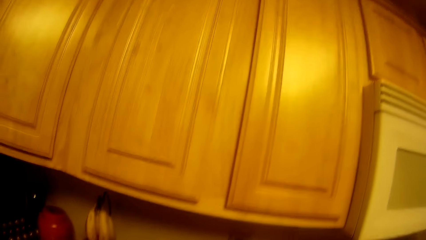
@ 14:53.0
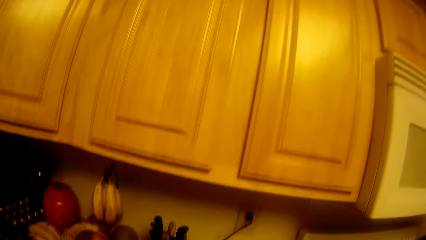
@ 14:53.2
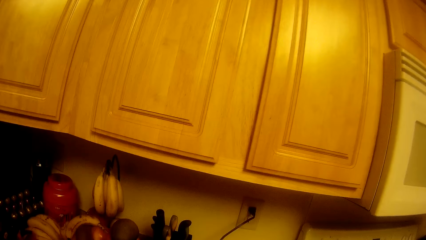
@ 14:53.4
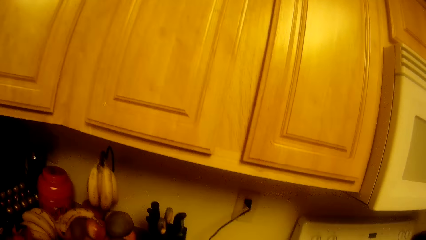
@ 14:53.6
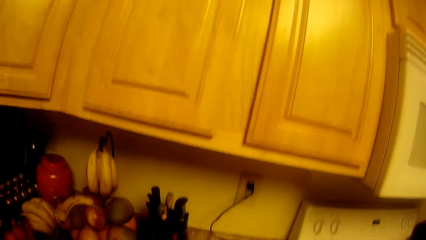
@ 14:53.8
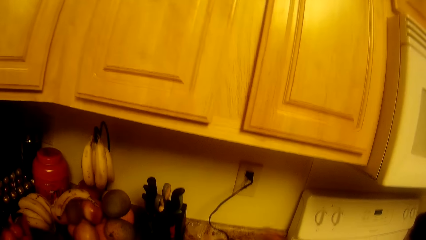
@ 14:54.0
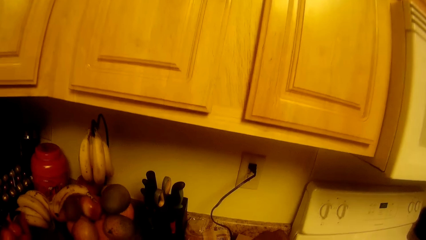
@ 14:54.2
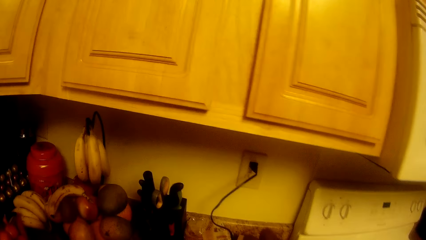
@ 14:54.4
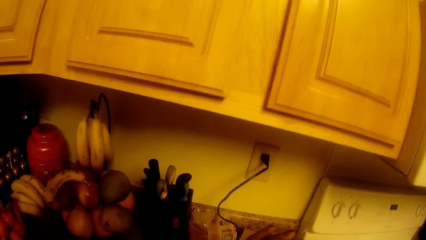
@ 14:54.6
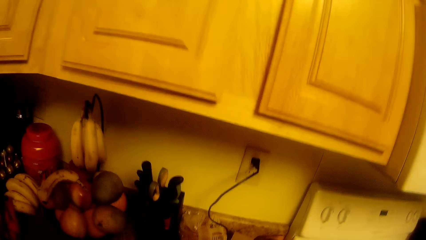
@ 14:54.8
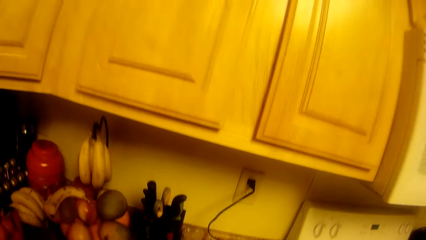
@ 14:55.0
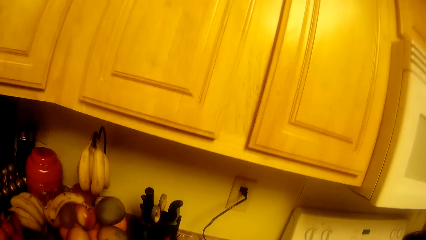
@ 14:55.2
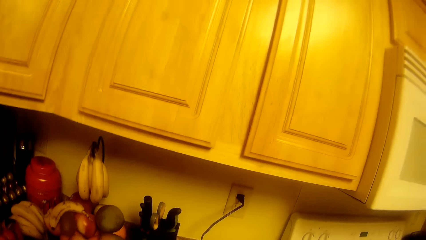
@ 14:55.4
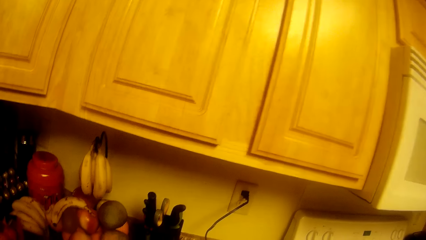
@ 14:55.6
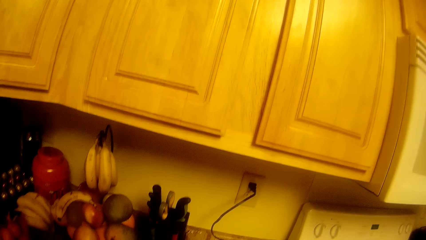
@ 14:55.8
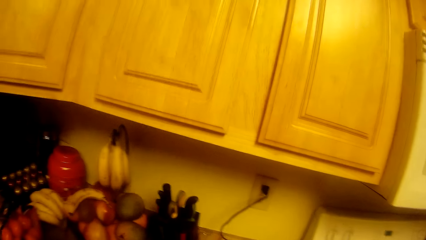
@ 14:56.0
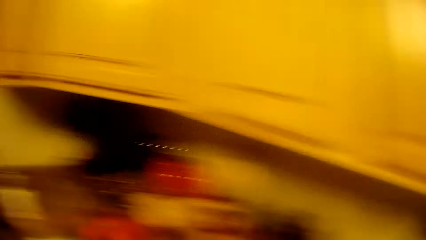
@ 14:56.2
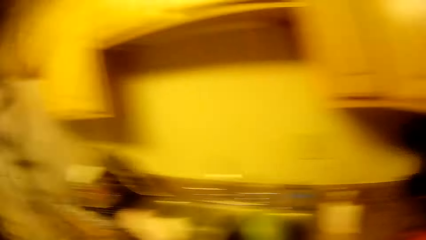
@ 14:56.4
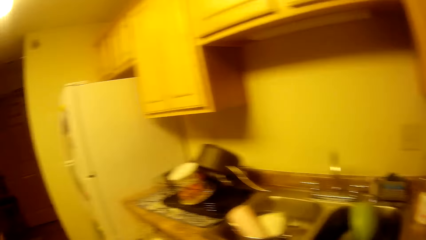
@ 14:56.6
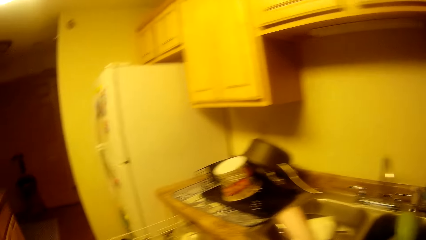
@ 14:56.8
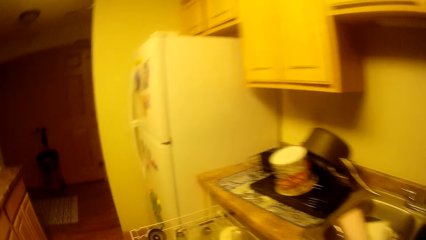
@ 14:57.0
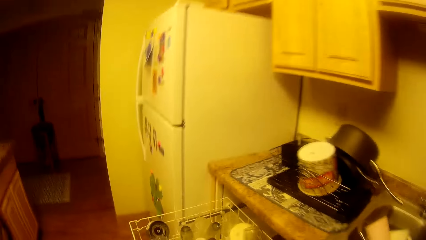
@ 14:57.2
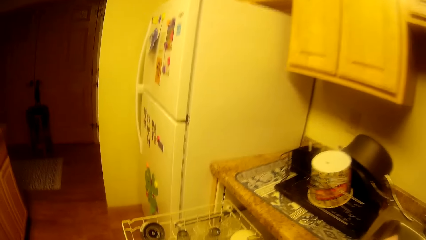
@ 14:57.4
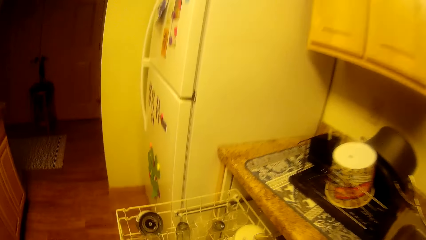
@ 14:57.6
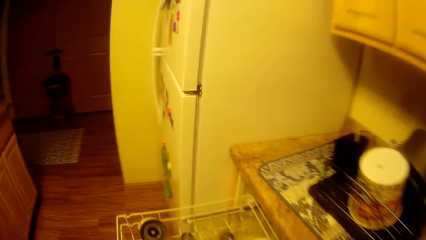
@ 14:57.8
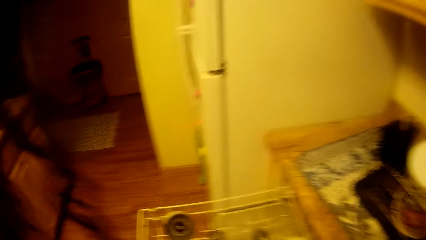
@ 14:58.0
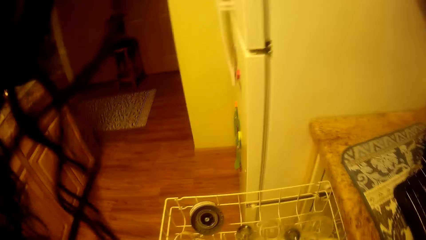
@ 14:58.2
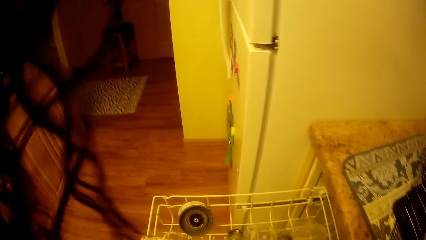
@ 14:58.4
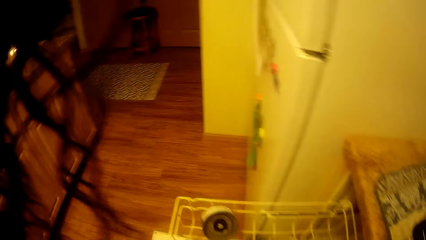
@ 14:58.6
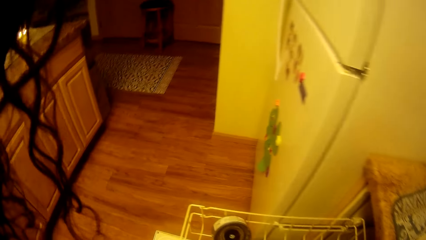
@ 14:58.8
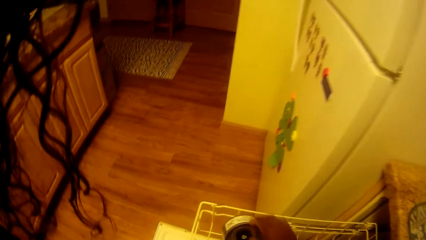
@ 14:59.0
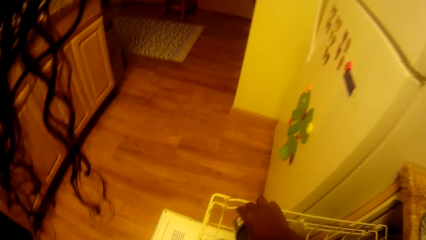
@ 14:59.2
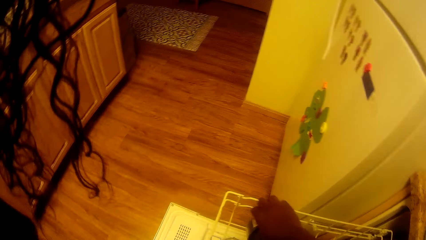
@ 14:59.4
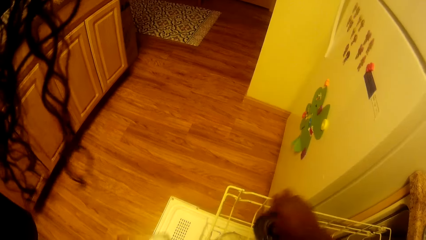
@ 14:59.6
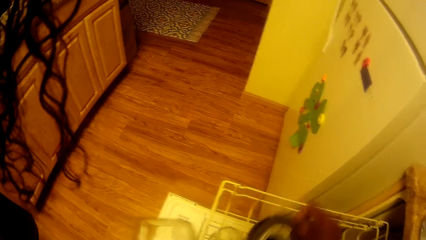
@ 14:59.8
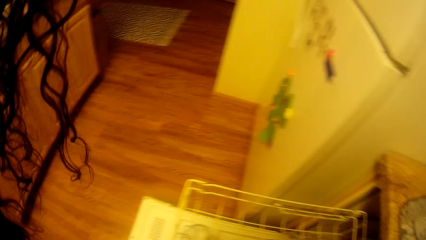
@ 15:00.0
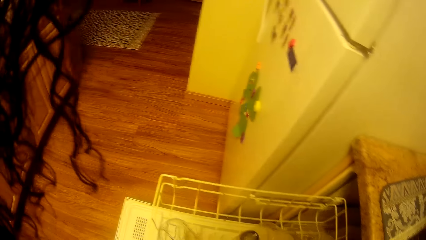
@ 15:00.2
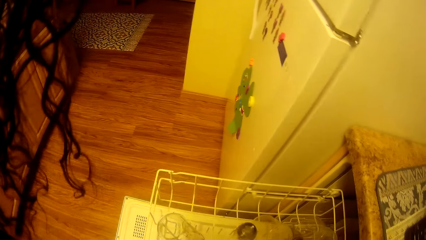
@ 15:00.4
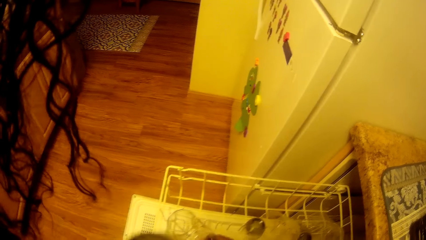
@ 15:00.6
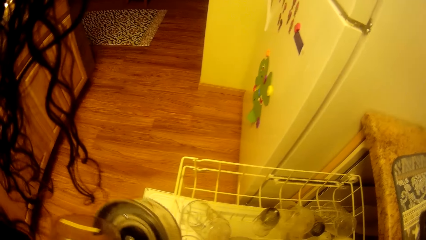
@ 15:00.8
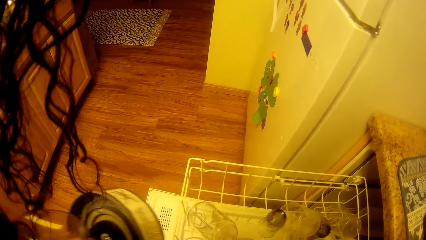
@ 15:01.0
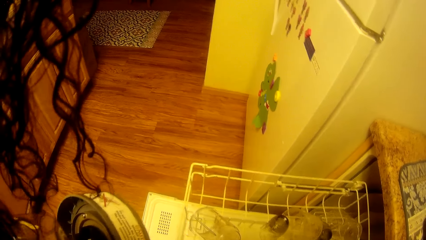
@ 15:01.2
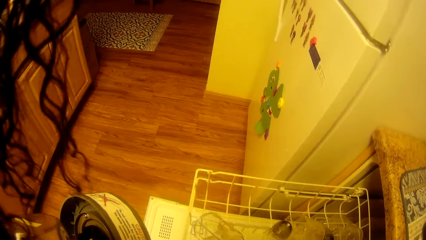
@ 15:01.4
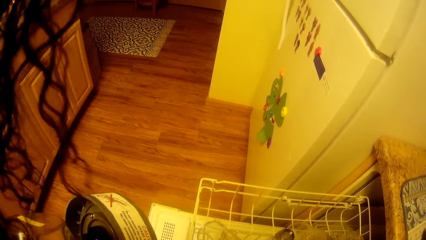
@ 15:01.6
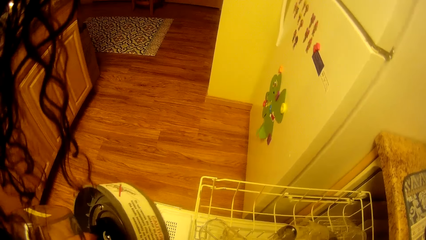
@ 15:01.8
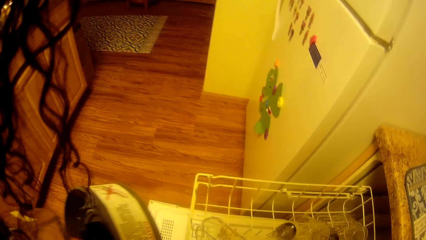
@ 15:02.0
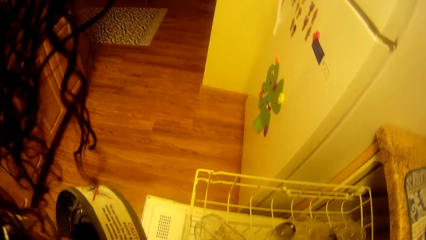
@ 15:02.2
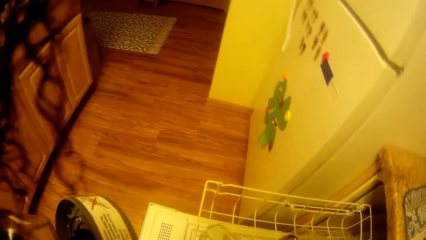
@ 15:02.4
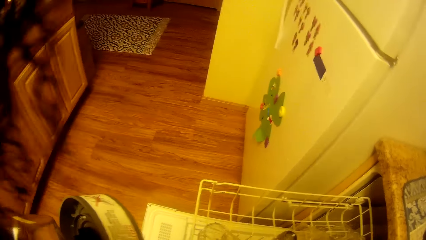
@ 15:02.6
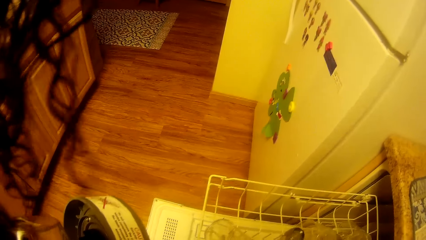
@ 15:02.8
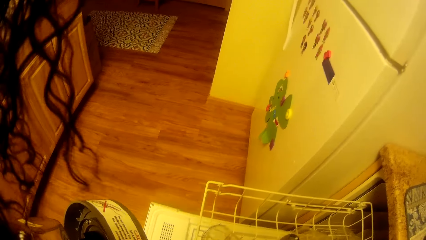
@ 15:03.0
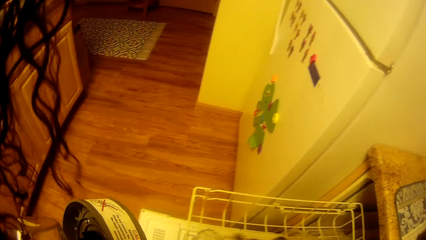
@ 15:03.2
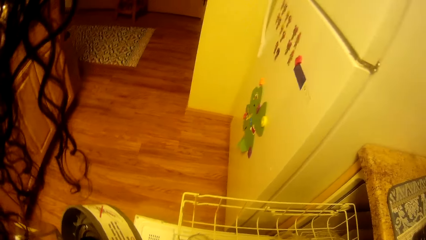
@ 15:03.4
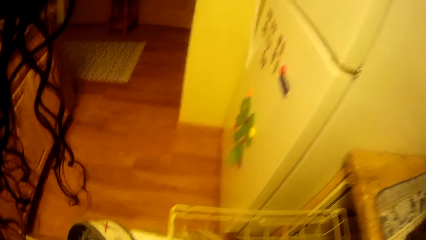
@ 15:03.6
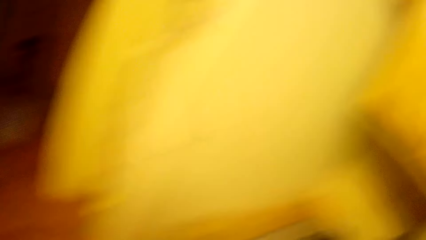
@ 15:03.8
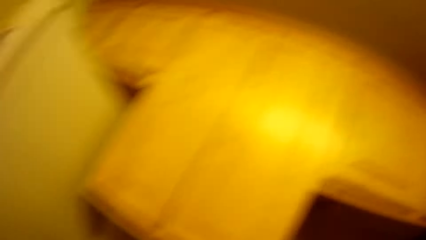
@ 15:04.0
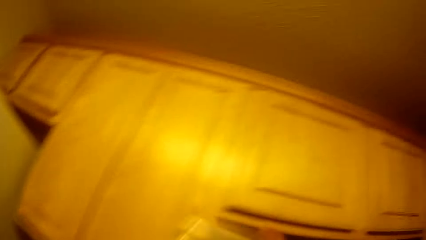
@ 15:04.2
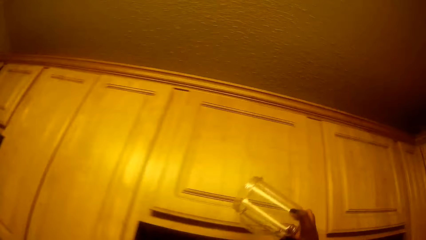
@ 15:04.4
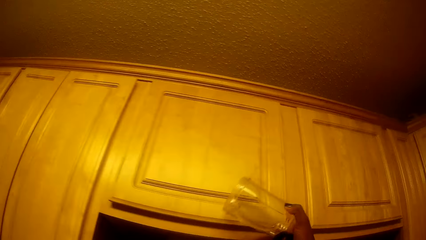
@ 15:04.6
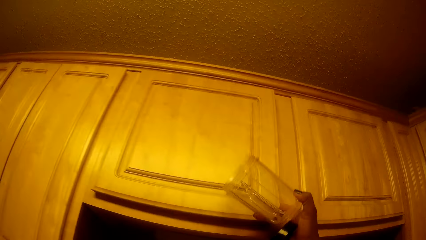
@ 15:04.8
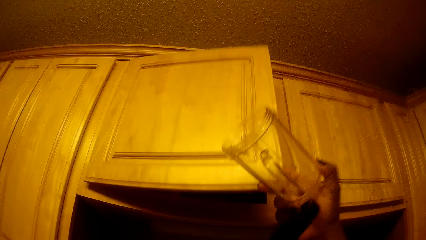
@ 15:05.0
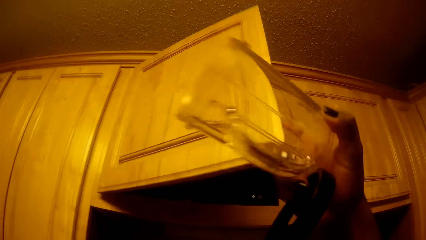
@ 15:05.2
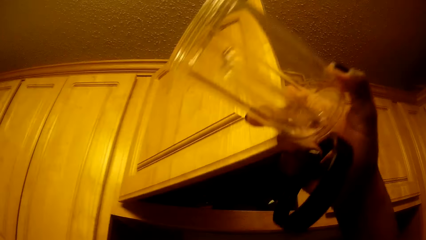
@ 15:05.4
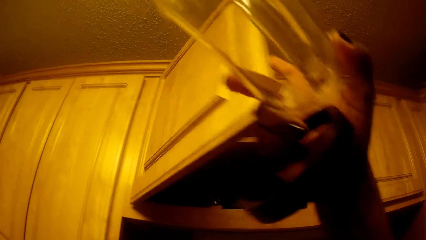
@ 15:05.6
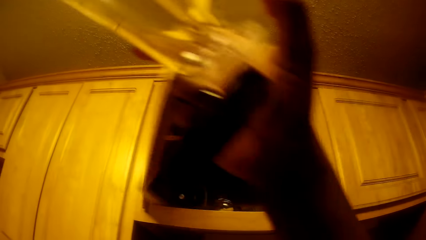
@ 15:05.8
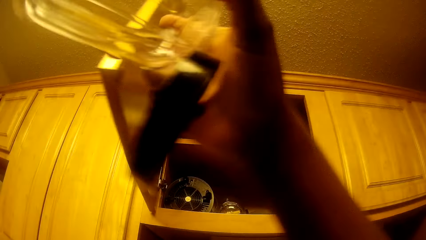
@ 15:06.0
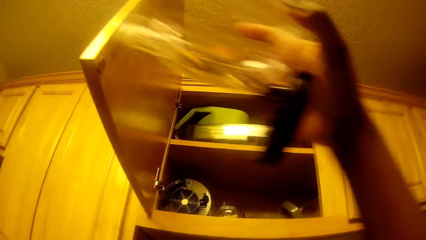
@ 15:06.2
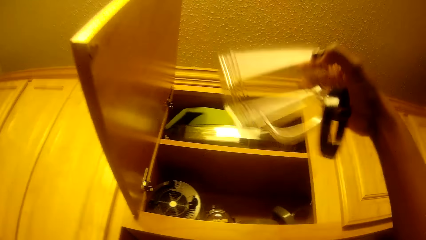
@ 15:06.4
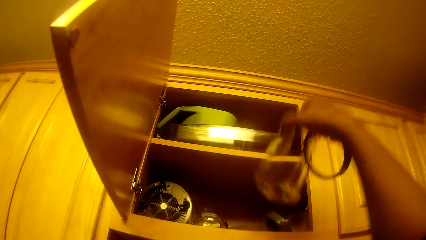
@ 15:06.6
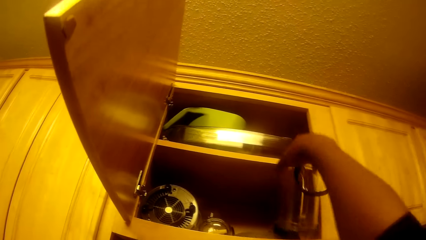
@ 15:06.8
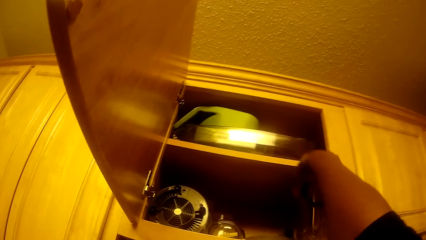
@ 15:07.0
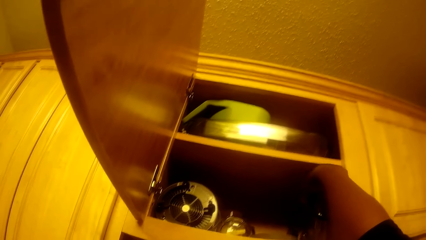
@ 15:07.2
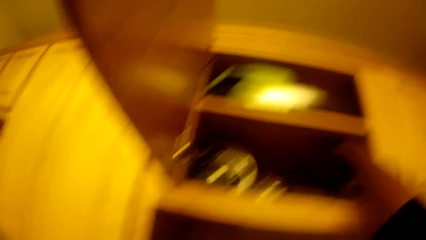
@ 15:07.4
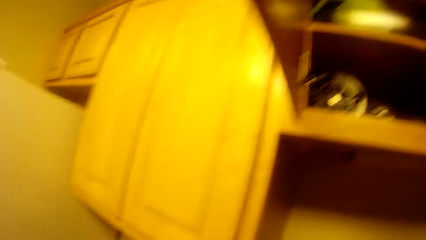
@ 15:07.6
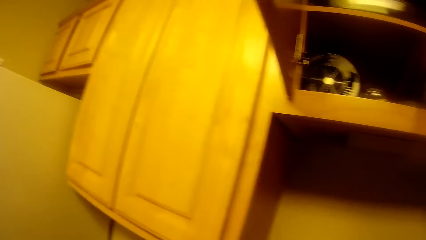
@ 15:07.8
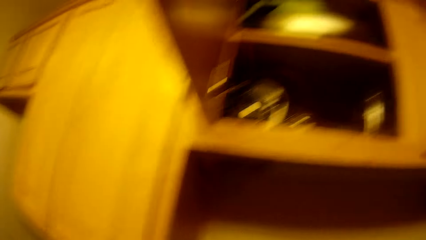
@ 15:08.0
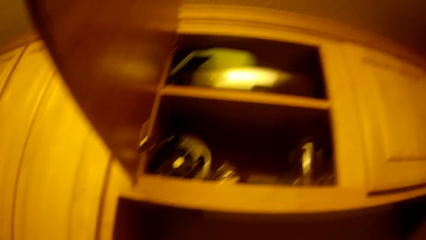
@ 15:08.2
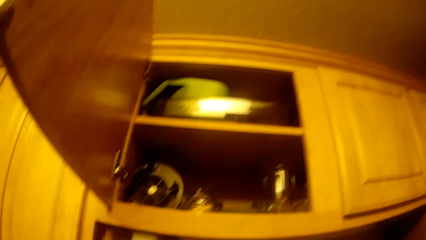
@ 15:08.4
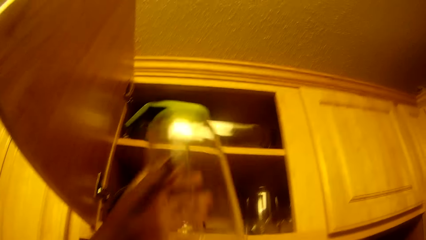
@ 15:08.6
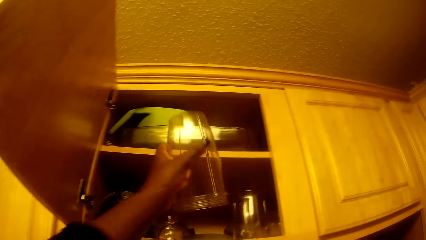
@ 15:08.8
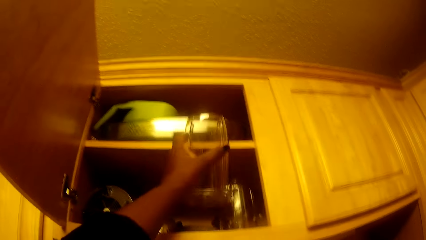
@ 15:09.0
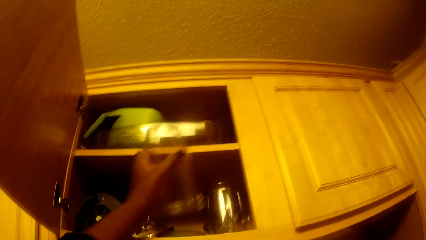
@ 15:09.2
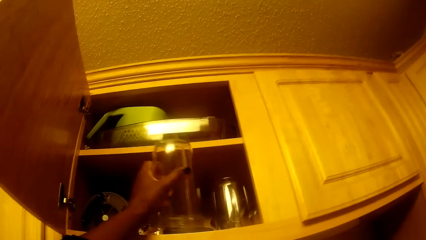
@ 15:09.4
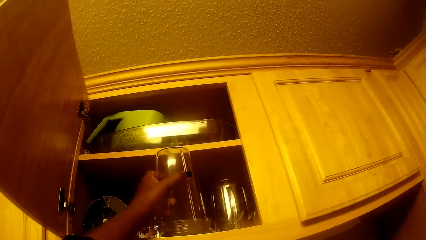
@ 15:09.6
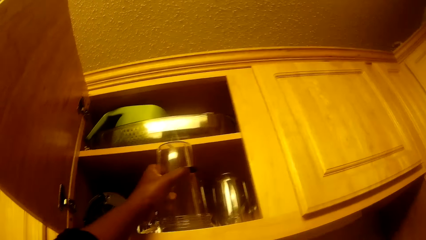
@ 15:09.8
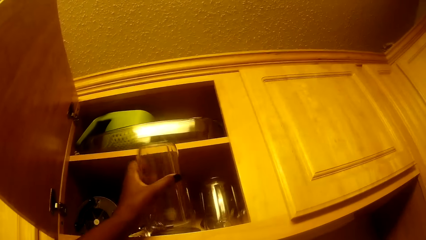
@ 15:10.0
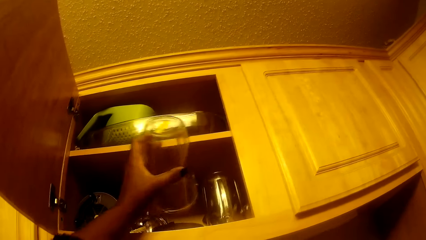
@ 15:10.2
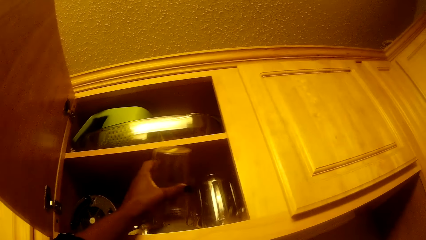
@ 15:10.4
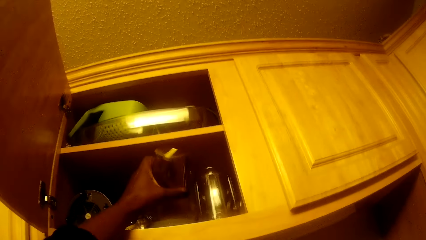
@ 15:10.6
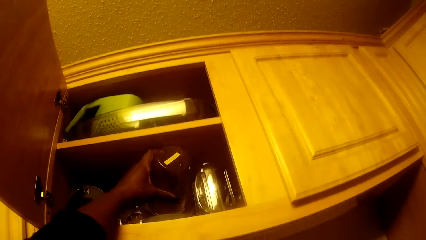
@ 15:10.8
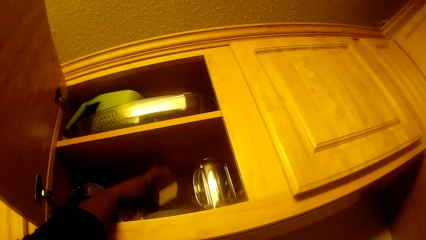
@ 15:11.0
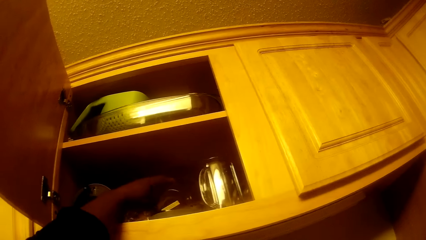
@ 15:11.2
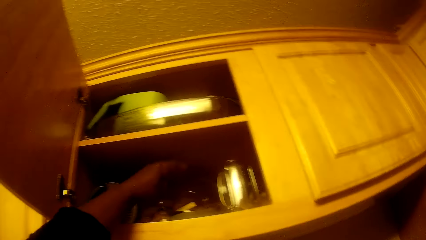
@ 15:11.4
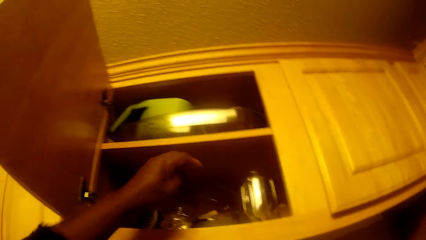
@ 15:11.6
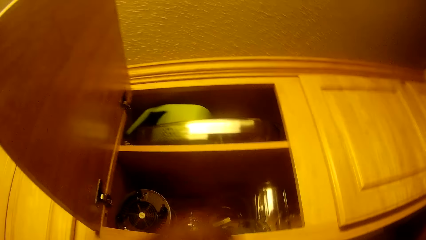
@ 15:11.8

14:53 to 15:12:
The camera wearer pours water in something. She looks around. She does something. She picks up a lid from a cabinet with the right hand. She does something. She holds something with both hands. She looks around. She holds a cup with the right hand. She opens the wall cupboard with her right hand. She puts the glass cup in the wall cupboard with her right hand. She arranges cups in the cabinet. She puts a blender container in the cupboard with her left hand.
